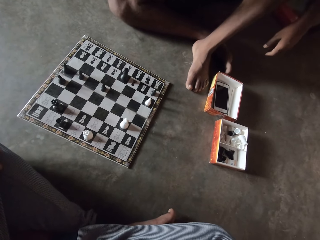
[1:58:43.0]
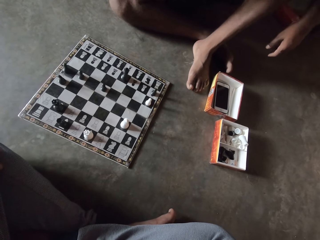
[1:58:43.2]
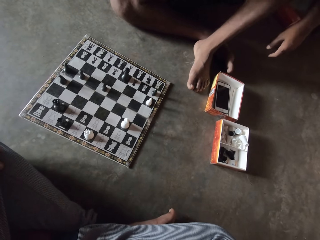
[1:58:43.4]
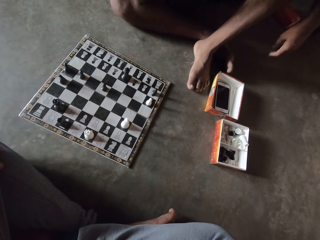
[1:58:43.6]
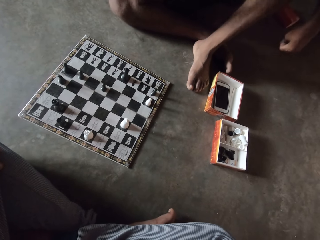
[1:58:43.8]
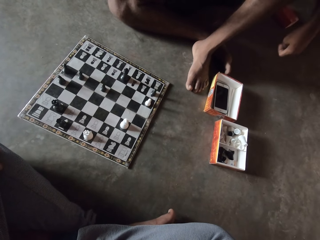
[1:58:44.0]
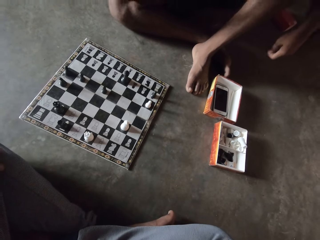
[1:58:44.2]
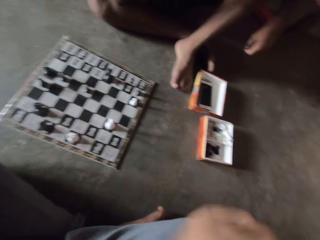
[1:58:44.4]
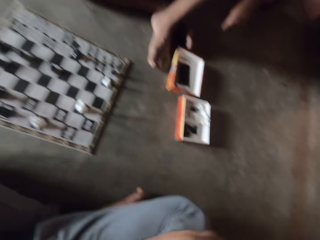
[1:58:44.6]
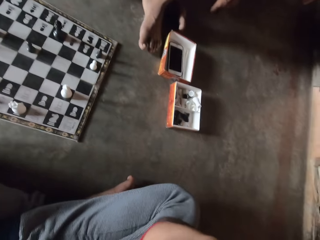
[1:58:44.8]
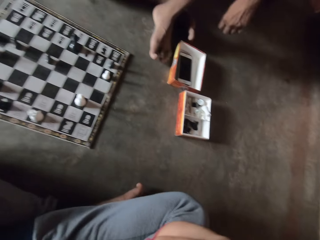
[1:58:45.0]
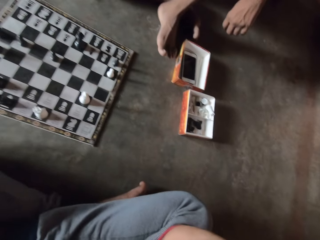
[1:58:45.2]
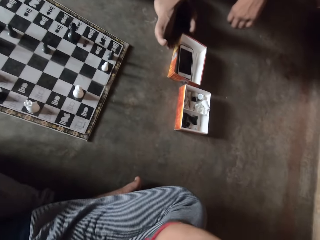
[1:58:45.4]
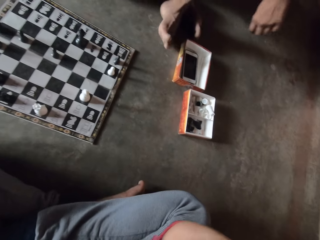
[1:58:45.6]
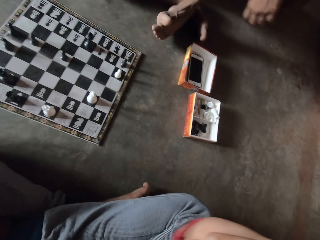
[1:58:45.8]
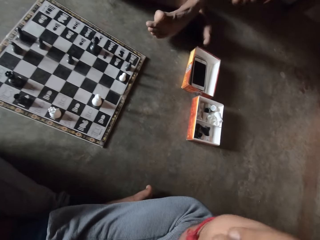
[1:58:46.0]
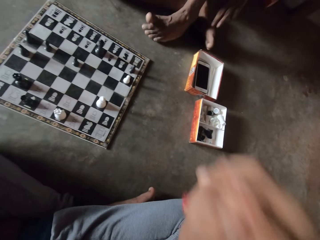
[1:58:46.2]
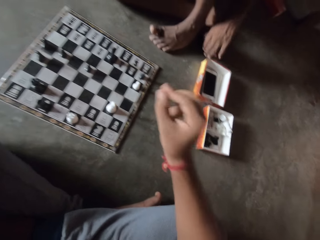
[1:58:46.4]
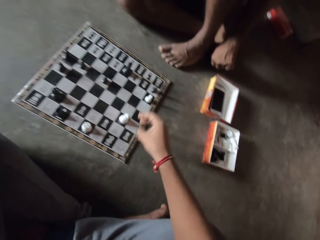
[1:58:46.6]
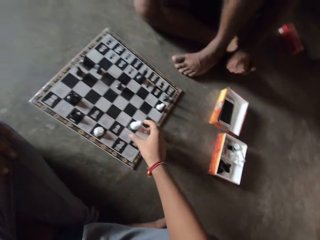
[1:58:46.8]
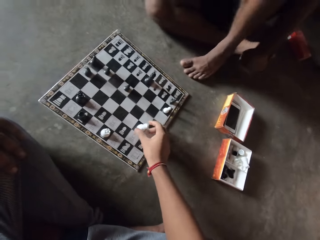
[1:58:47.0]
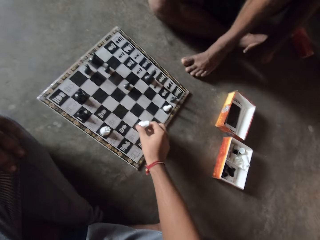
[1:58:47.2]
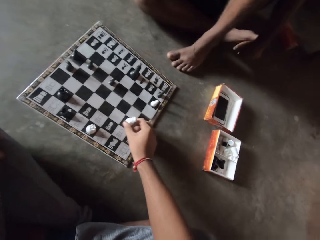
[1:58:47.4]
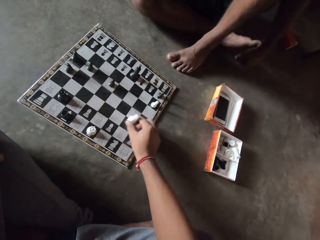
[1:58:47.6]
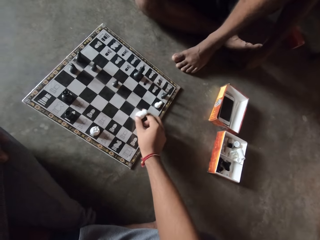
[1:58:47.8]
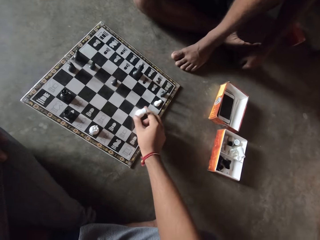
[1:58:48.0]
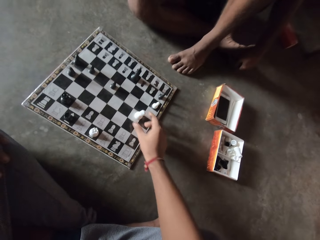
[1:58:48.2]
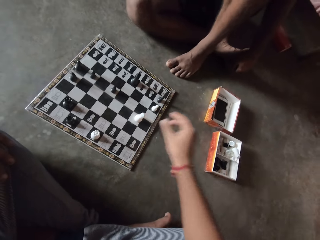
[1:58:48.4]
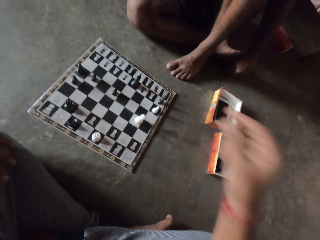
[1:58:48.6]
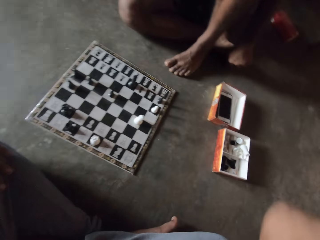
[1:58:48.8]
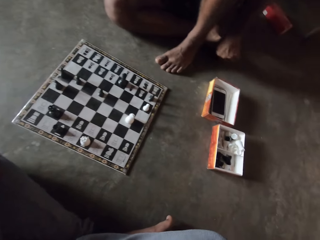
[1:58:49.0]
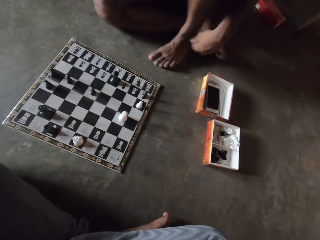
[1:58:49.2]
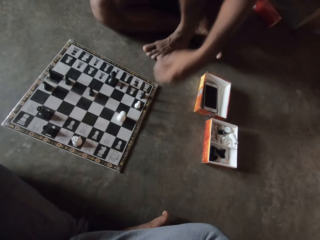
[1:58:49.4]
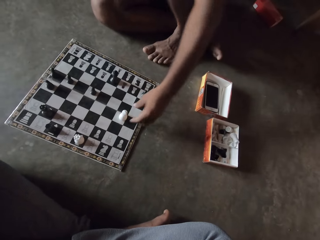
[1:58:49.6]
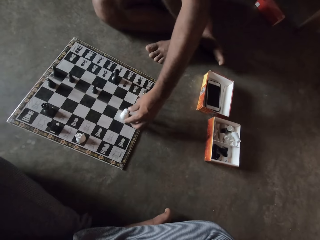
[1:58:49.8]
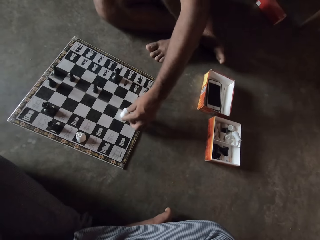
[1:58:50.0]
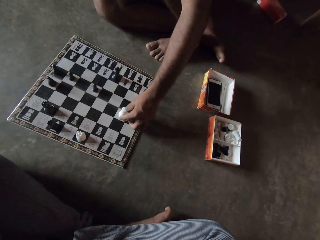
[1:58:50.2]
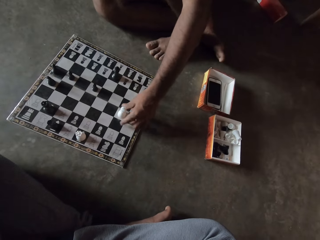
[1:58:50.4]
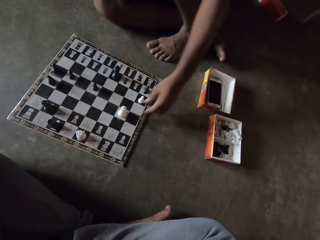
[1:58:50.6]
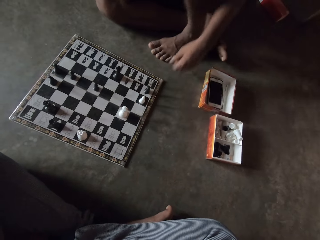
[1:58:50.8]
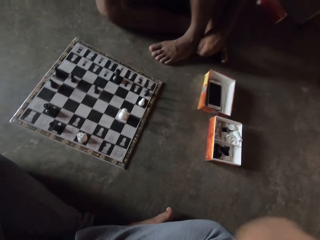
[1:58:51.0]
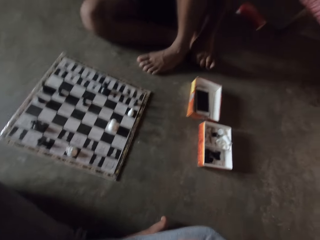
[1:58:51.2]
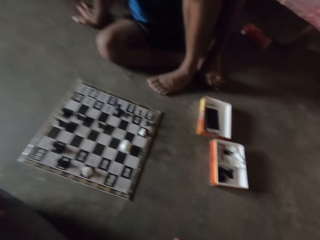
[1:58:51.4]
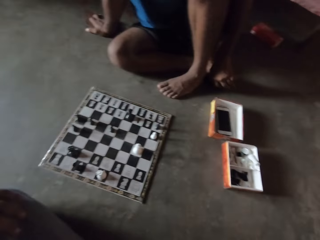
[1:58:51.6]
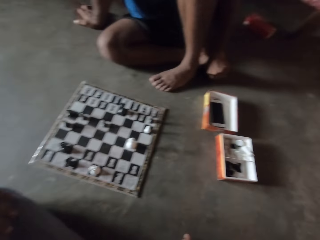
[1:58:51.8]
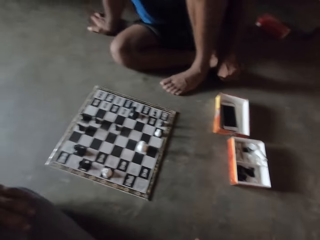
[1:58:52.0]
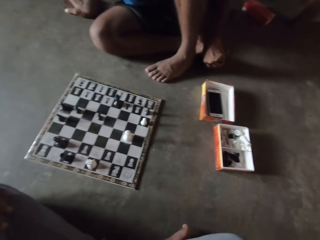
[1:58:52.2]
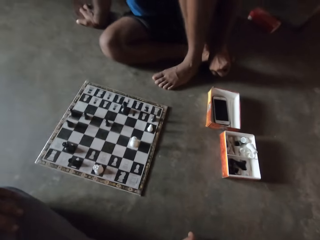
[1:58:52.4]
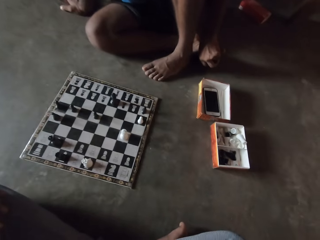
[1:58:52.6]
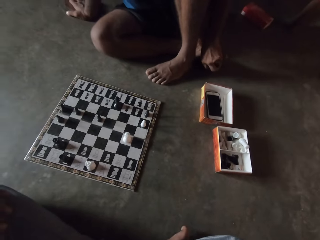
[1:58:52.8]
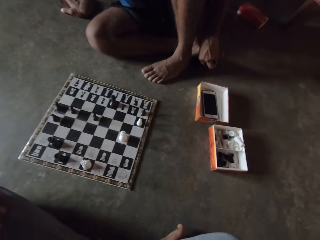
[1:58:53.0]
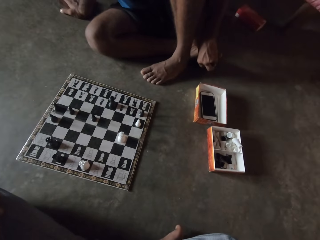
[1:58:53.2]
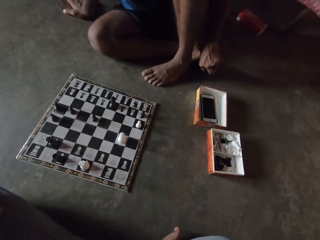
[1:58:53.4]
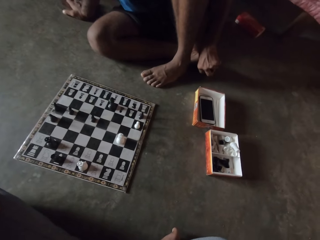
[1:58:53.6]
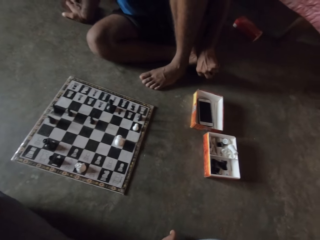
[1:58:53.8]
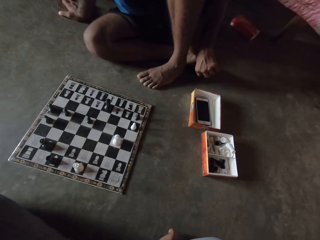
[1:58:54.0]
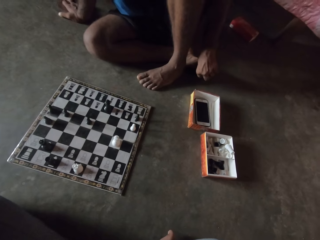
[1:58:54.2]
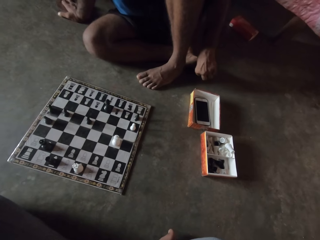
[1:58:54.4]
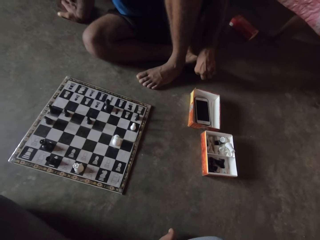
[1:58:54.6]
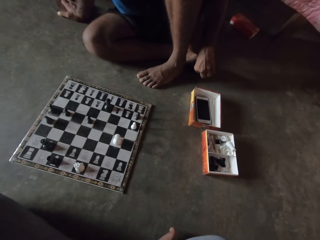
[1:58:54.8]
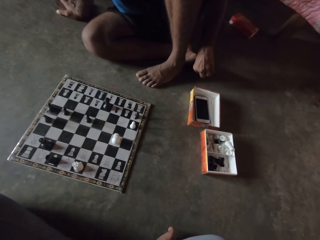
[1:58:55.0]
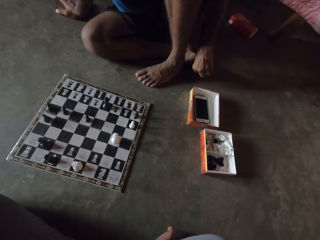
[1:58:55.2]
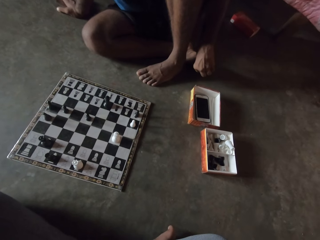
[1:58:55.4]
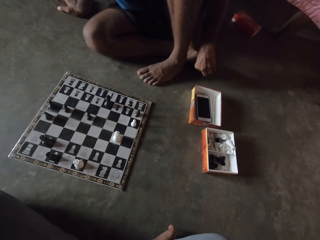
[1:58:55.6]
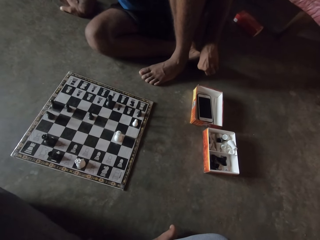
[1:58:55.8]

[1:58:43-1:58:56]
A man moves a foot on the floor and puts a hand on the foot. The camera wearer moves a white piece on the chess board on the floor with a hand again. The man touches the white piece on the chess board. He moves a chess piece on the chessboard on the floor with a hand. He touches the foot with a hand.

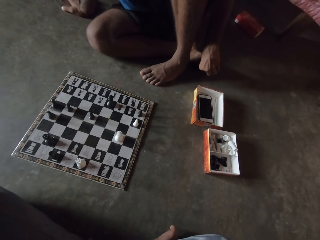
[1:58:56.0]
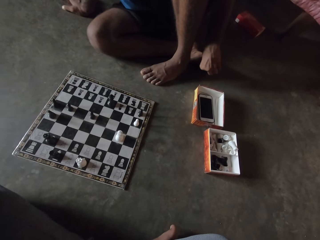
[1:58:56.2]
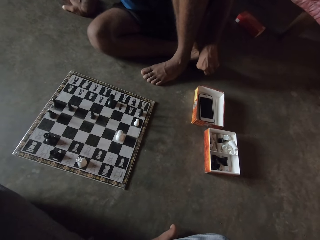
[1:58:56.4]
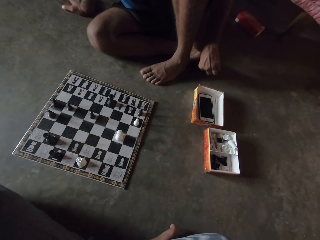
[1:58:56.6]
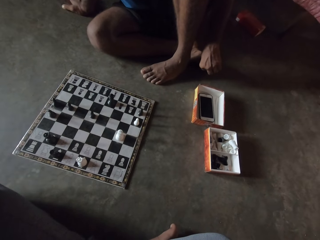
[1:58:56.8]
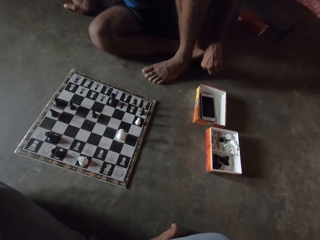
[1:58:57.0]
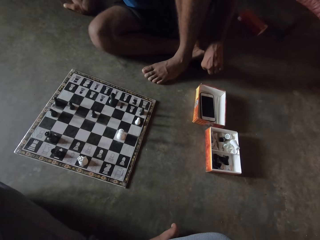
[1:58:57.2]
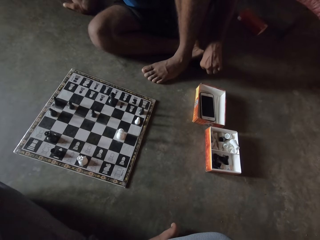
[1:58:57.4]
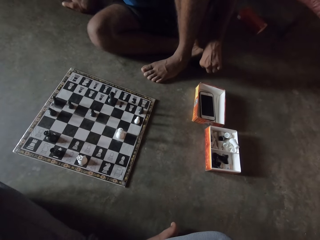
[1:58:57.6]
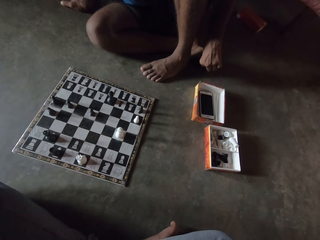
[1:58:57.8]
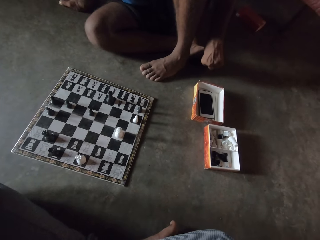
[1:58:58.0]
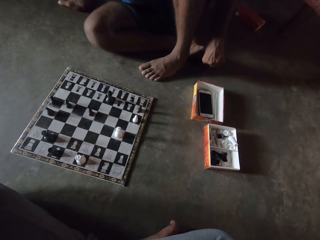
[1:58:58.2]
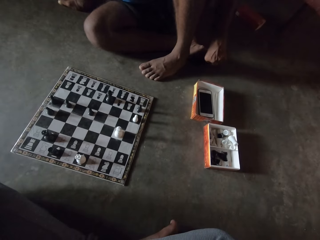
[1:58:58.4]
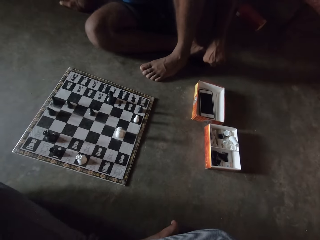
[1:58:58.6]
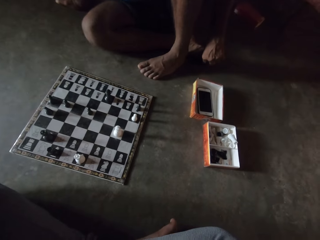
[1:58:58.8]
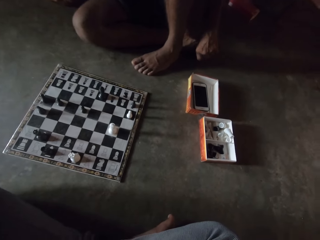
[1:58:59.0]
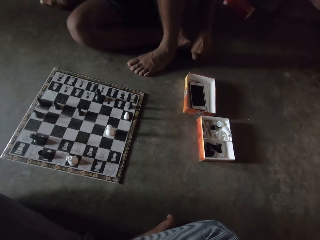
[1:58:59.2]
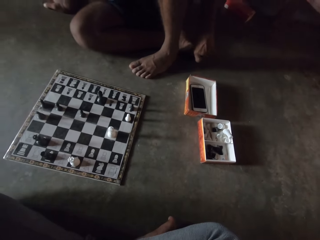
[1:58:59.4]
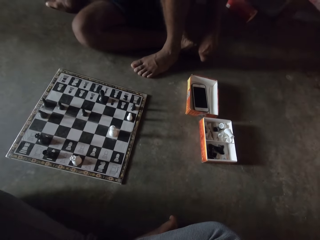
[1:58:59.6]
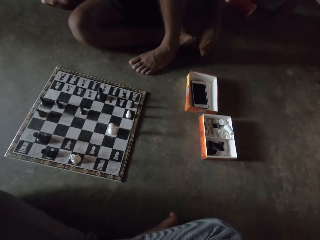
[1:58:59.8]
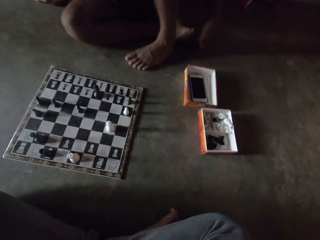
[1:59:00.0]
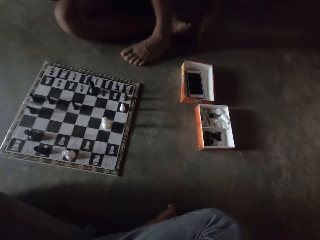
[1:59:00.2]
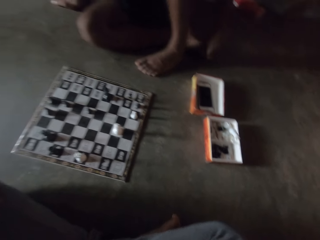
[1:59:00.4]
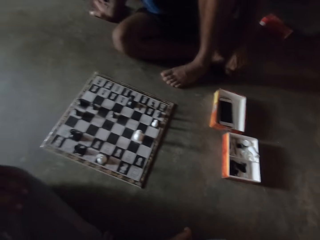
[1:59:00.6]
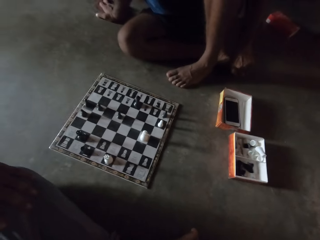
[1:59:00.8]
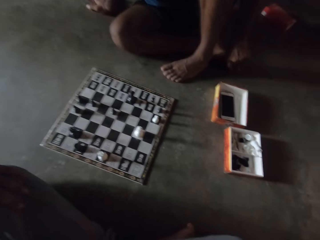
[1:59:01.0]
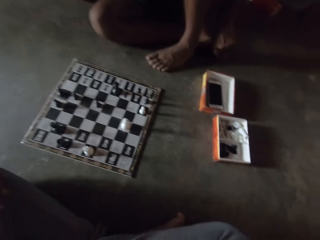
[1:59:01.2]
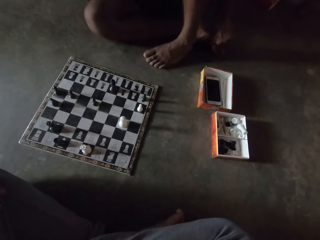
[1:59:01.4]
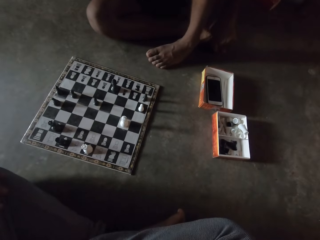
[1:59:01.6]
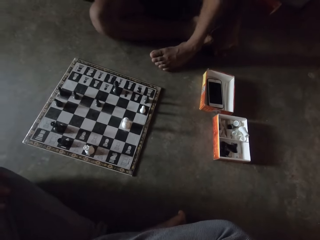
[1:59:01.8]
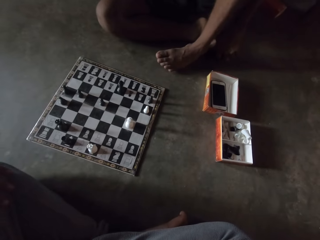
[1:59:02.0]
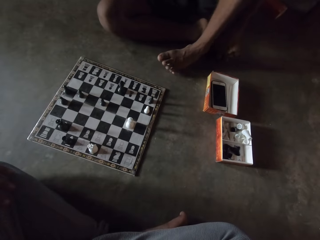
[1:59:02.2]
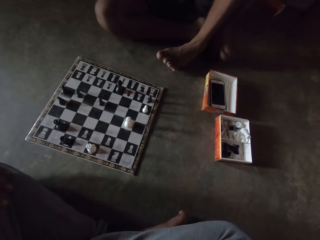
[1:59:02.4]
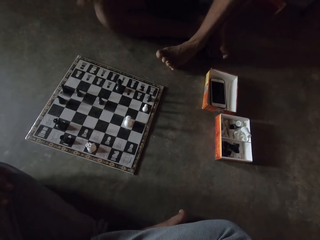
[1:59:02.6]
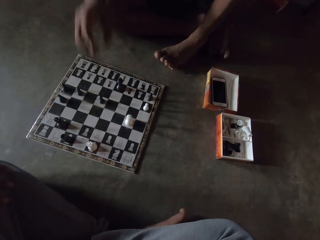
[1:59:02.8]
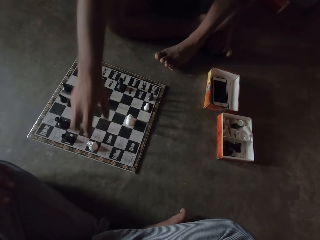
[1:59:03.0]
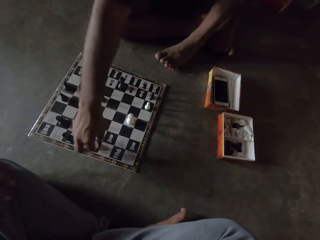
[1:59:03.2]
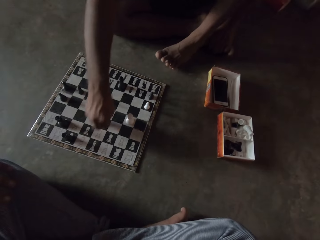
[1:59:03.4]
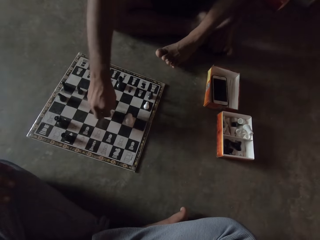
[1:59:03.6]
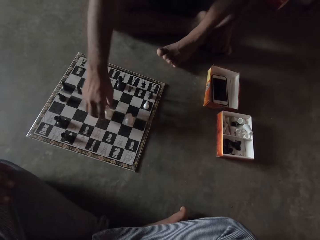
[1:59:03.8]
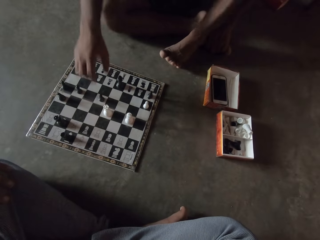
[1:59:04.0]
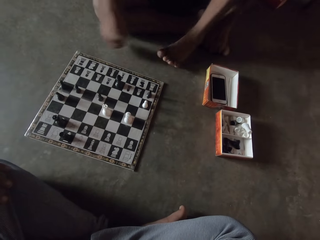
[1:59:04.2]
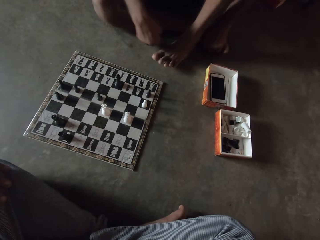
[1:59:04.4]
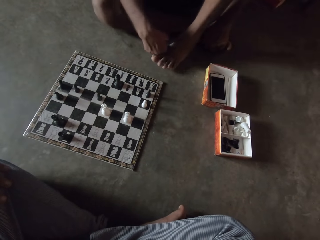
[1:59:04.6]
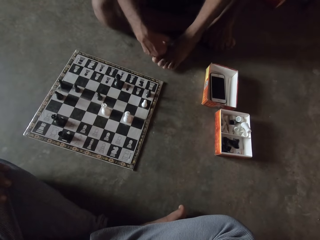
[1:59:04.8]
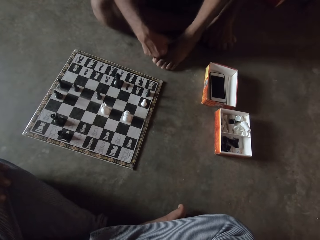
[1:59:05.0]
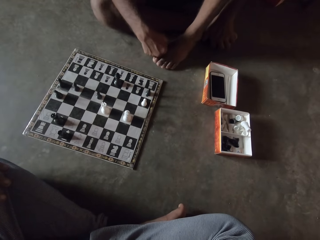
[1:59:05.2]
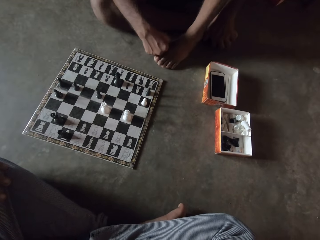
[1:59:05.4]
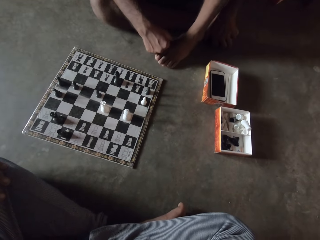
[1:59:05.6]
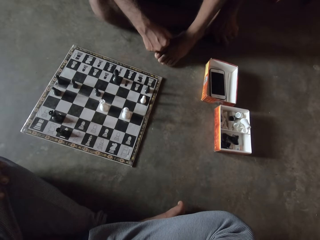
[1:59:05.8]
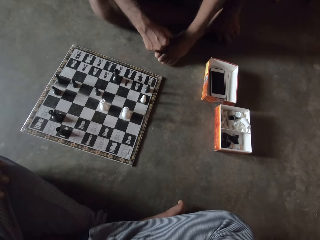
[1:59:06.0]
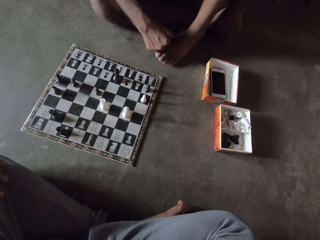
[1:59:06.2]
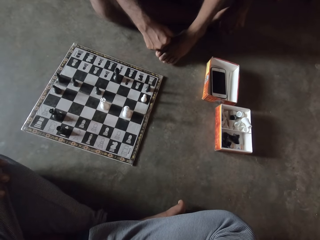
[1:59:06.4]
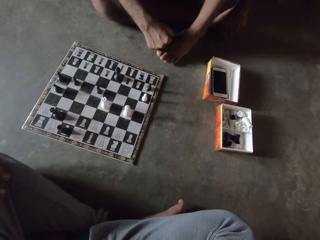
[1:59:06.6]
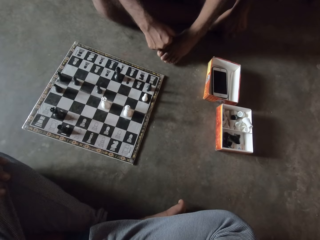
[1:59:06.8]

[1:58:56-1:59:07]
The man moves his white piece on the chess board on the floor with a hand. He touches his leg.
